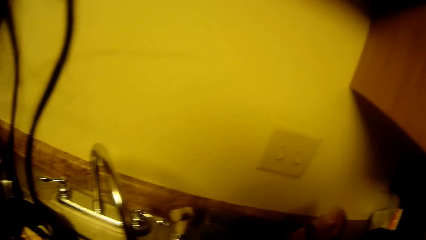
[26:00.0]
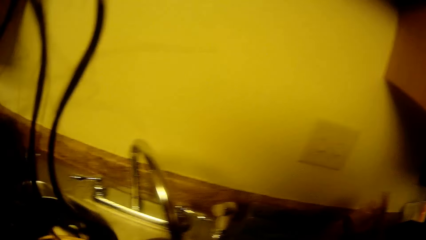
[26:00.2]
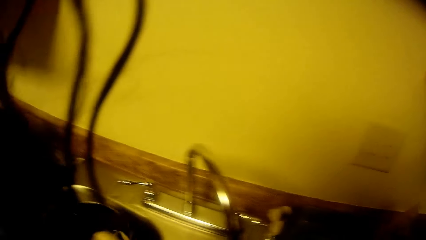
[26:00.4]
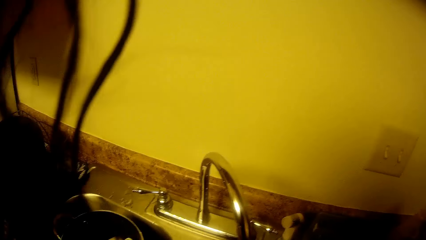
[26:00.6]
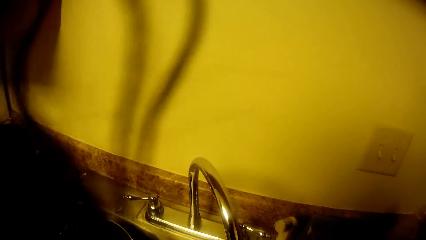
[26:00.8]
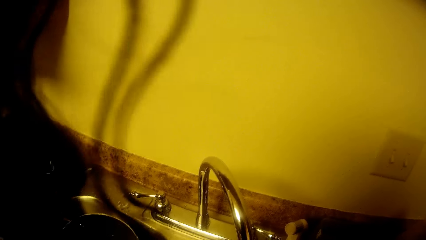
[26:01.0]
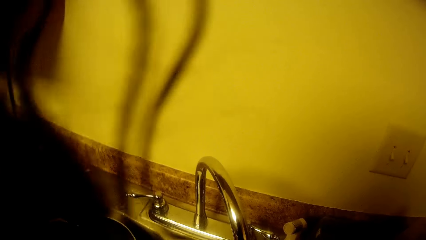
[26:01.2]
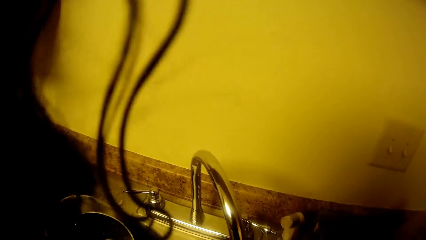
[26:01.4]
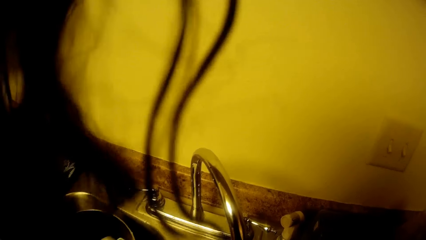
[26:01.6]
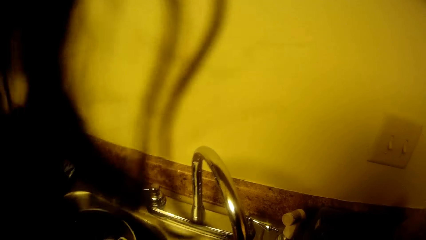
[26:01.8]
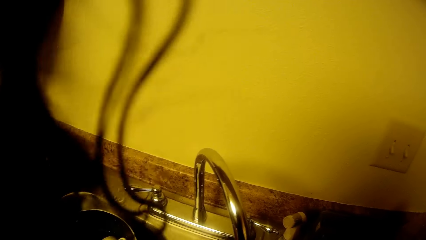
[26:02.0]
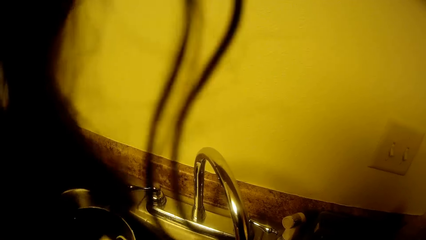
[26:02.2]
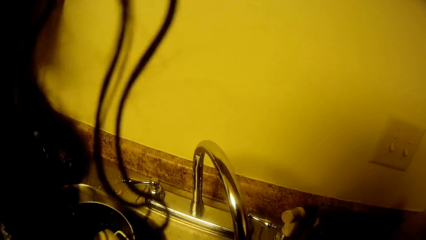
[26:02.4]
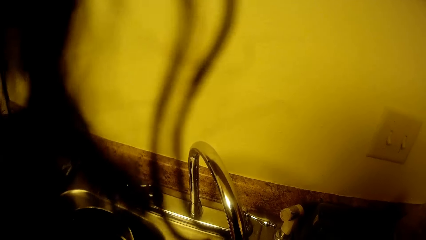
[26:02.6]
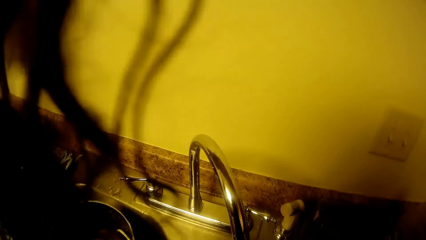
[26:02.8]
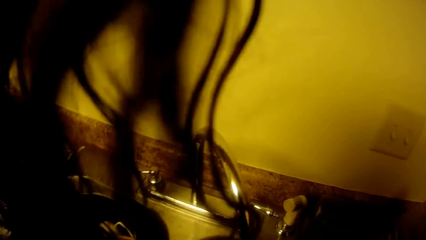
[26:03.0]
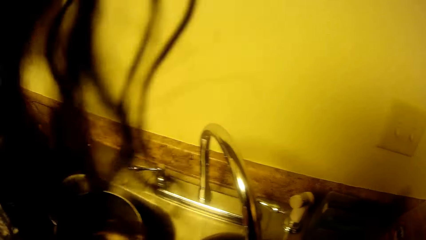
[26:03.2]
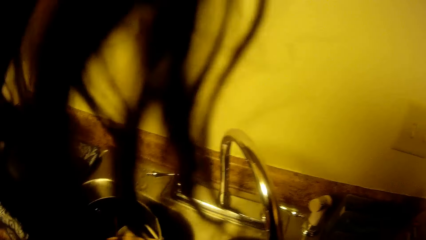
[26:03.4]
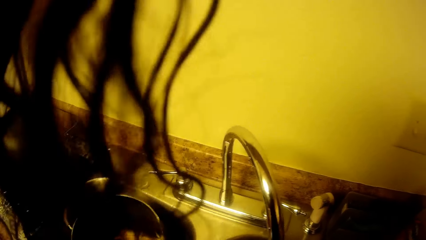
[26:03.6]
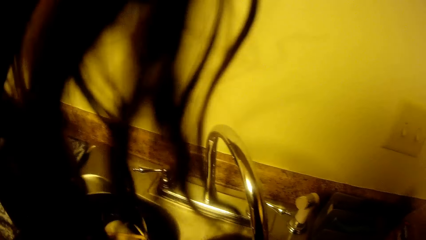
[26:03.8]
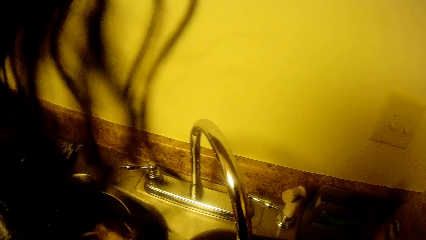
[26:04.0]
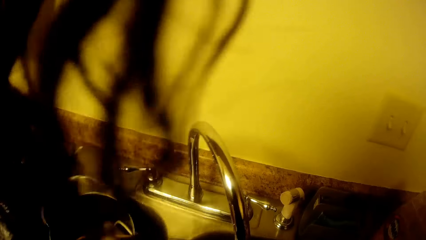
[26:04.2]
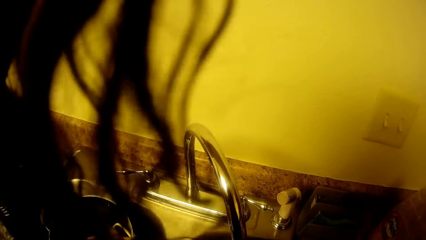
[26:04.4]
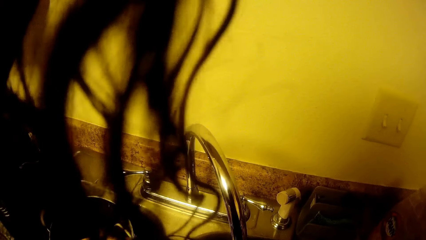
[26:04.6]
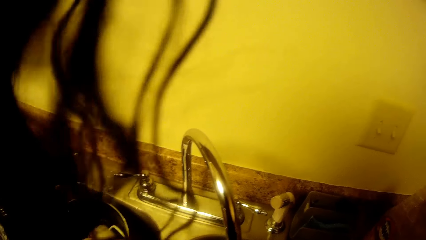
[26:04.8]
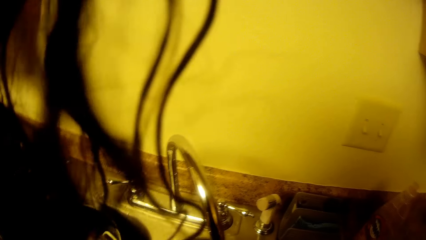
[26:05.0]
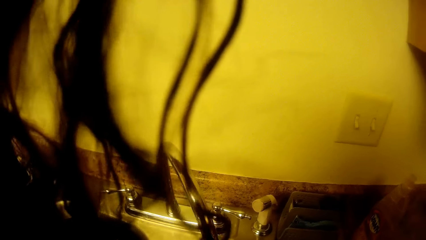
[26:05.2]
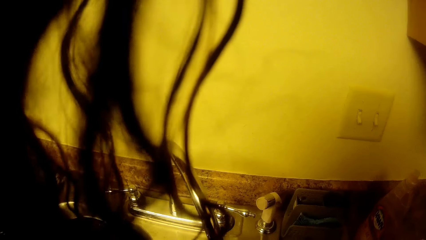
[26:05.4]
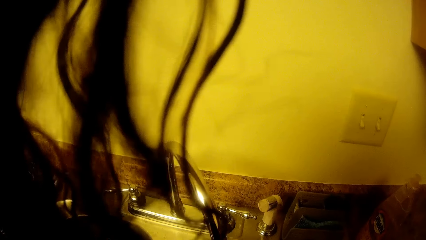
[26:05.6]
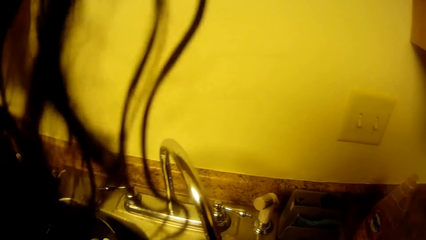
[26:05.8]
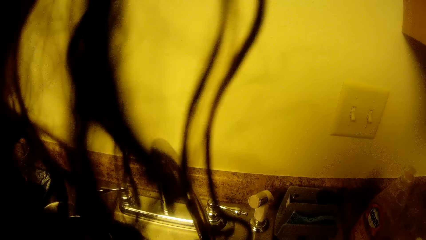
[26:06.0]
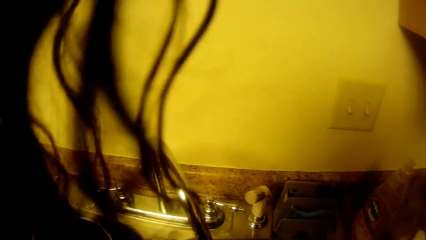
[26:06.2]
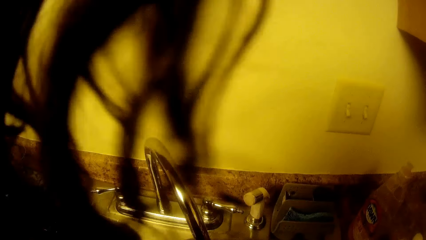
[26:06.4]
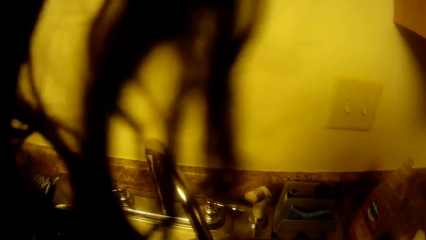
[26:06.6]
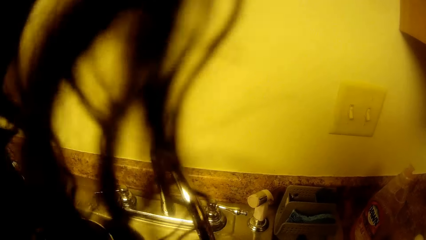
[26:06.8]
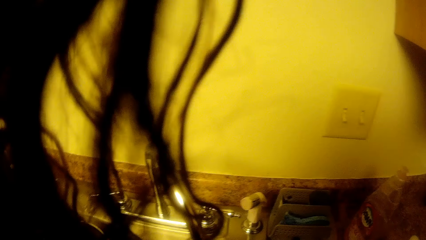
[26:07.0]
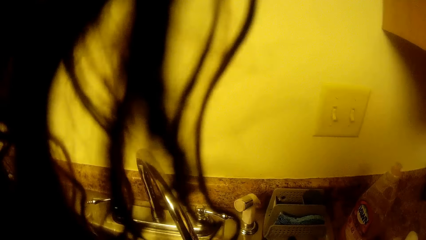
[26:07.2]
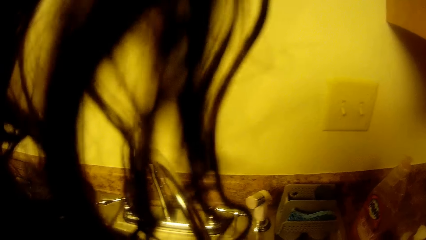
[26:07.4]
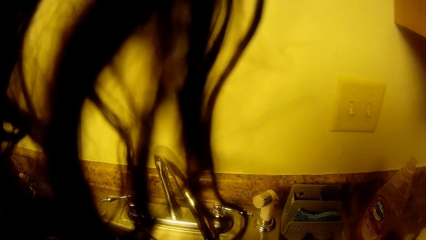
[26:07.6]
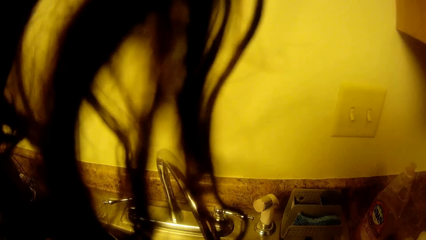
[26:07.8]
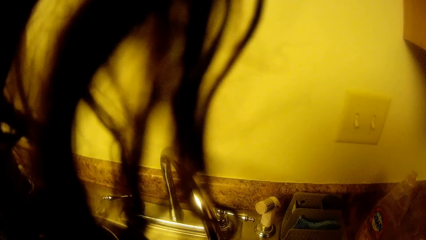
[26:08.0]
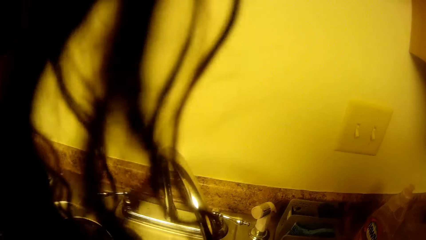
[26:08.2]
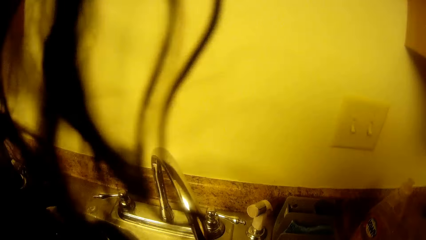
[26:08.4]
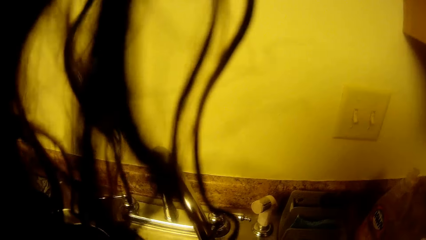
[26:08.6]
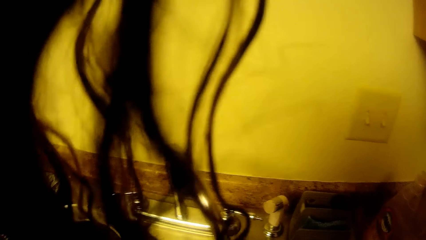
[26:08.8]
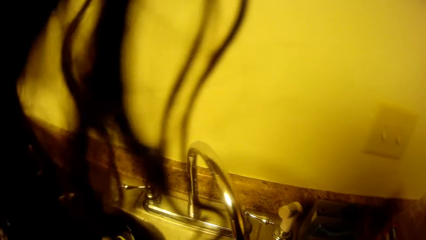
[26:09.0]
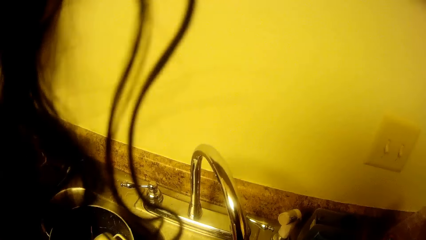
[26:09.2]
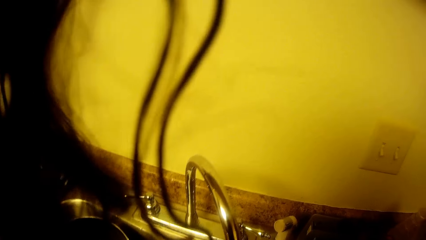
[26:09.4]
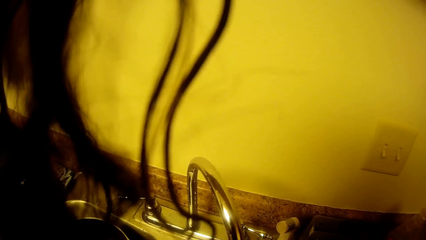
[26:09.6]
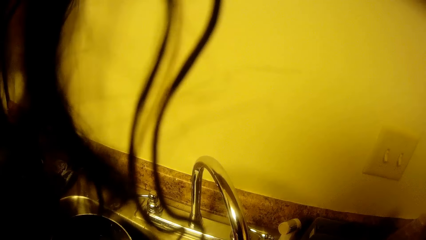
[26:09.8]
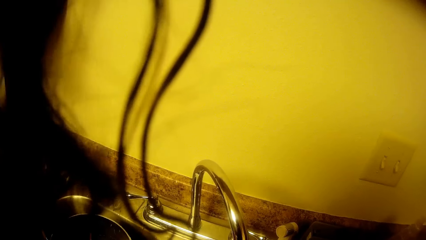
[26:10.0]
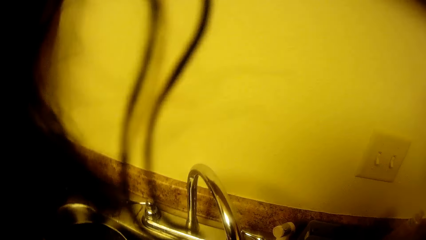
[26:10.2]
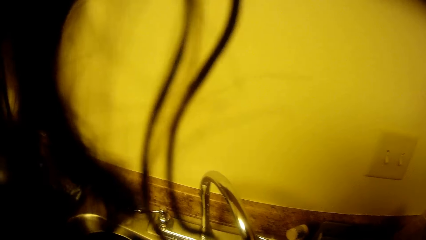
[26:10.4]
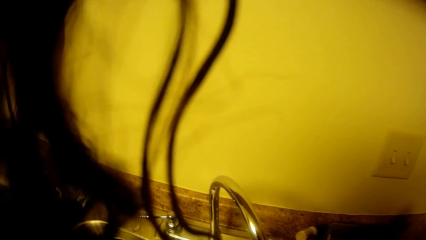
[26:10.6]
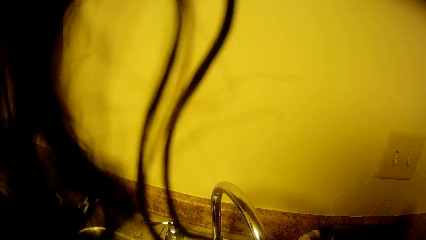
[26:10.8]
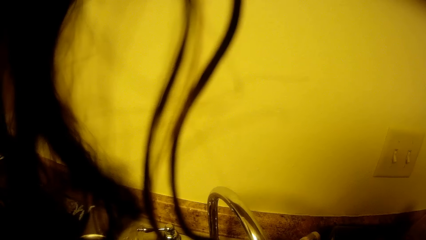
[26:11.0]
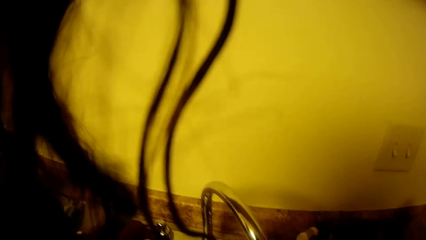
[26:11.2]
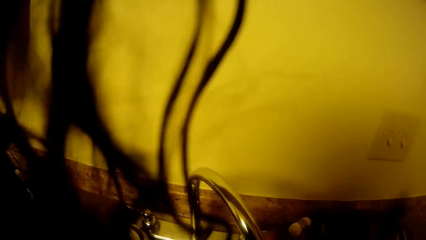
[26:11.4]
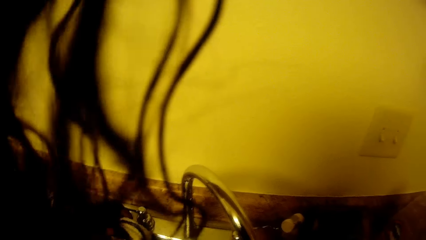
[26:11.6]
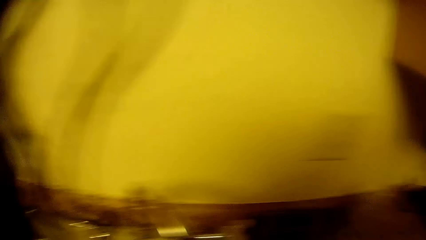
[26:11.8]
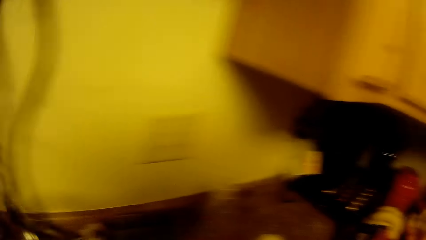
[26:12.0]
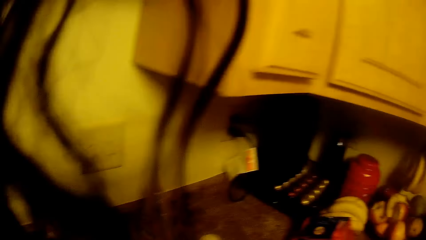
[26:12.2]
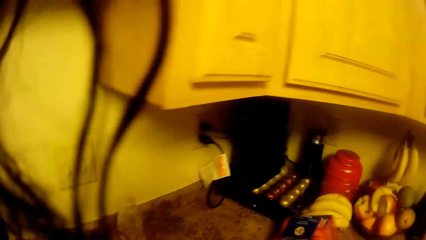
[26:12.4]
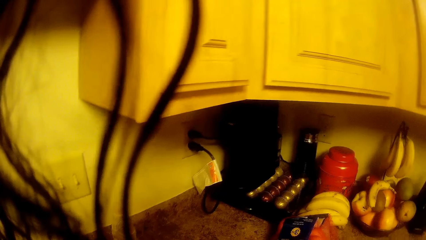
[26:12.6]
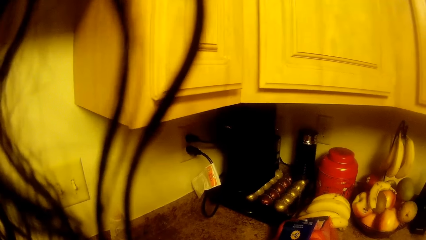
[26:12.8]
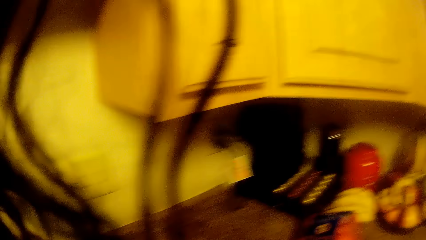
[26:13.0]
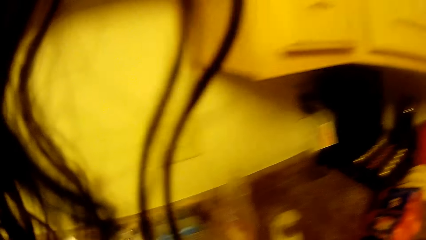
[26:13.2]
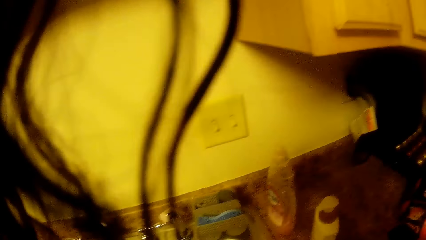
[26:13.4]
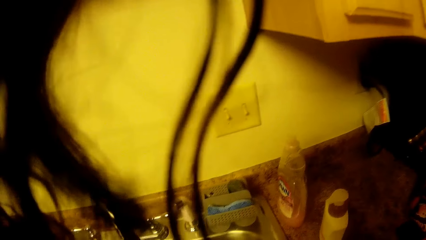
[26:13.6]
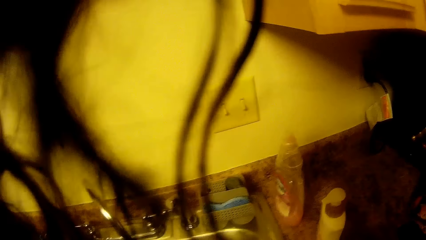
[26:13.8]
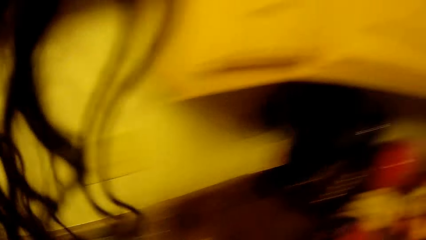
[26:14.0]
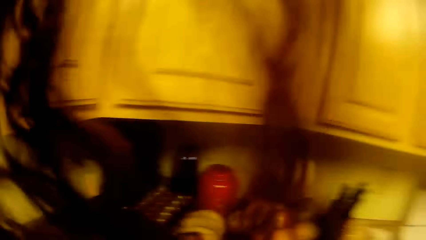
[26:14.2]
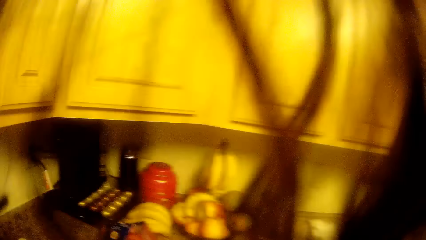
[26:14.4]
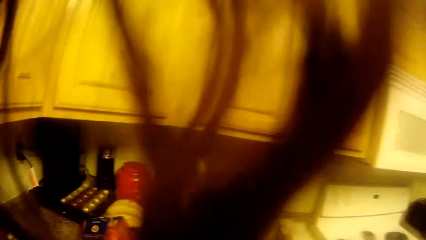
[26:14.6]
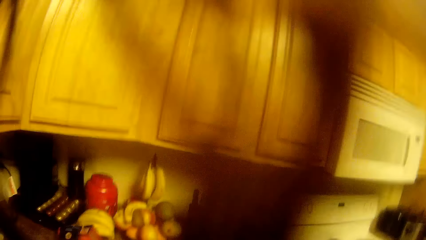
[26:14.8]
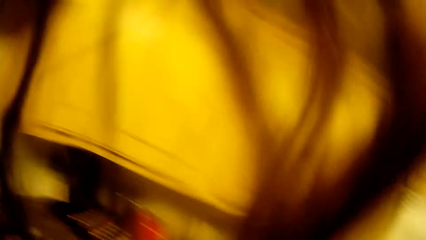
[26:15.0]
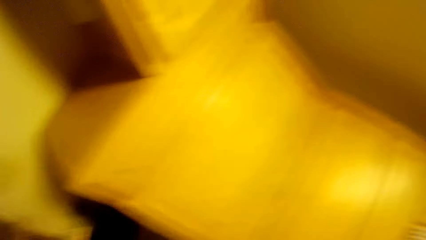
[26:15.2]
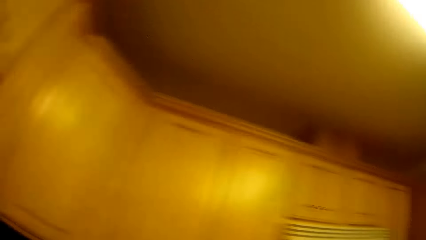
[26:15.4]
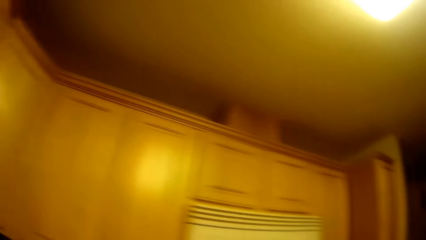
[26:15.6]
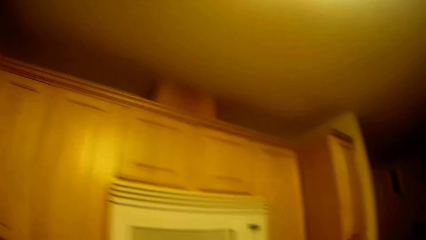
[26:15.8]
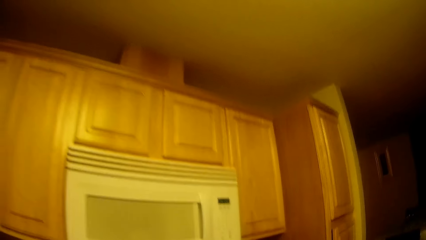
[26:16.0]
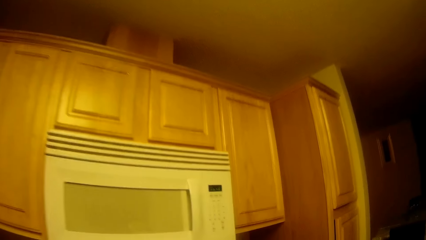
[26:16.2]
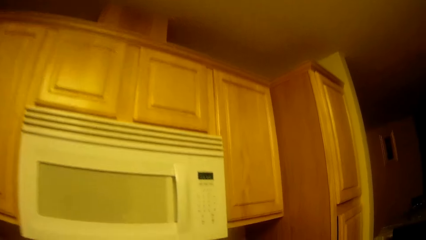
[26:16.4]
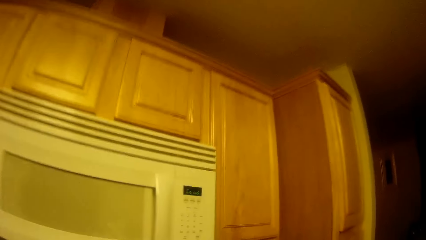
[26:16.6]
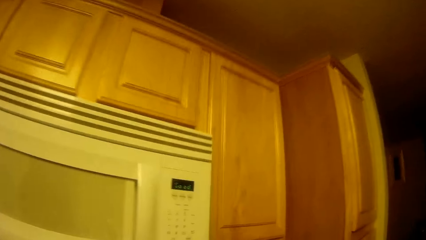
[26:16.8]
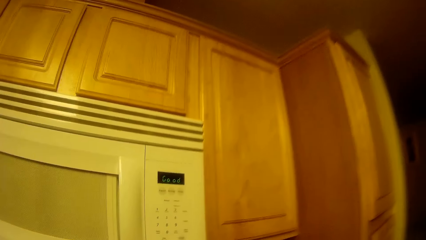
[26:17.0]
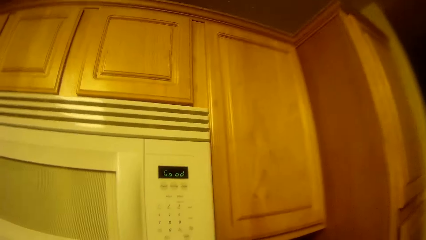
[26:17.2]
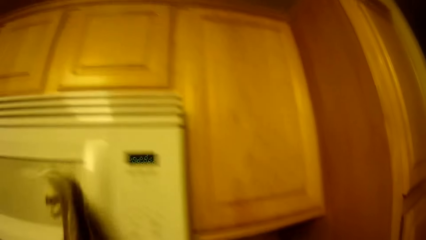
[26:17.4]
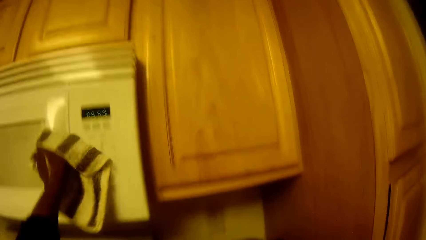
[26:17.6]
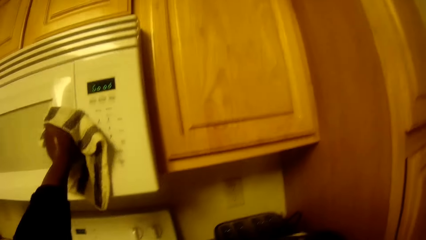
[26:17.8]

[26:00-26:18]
The camera wearer closes the bottle of soap with her right finger. She washes a saucer in the sink. She walks on the floor.
